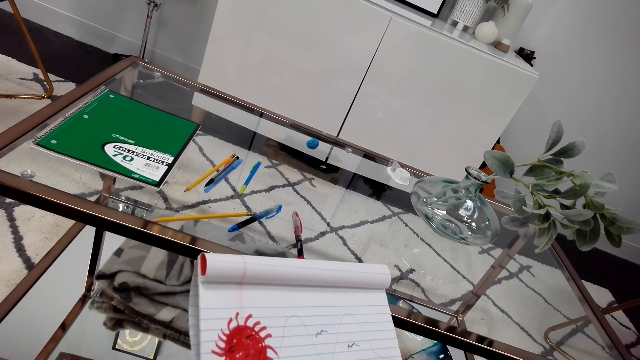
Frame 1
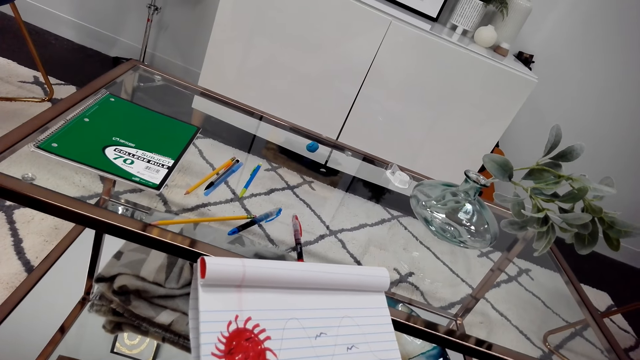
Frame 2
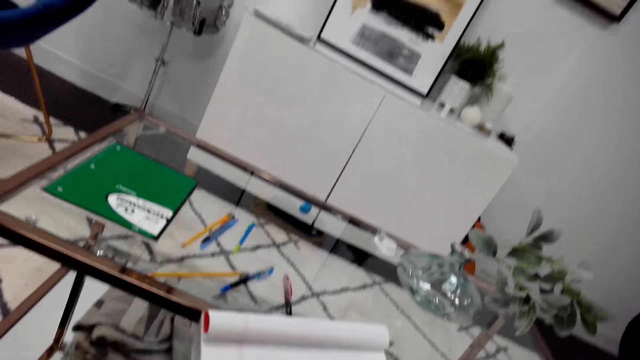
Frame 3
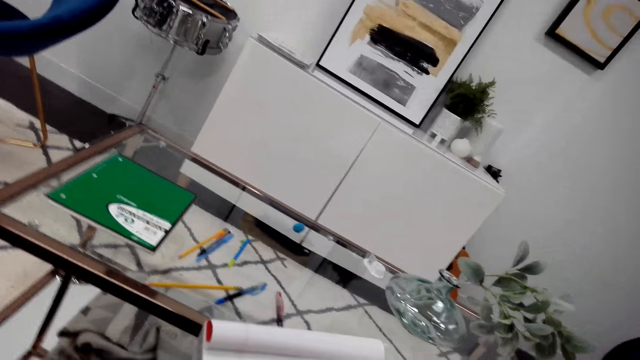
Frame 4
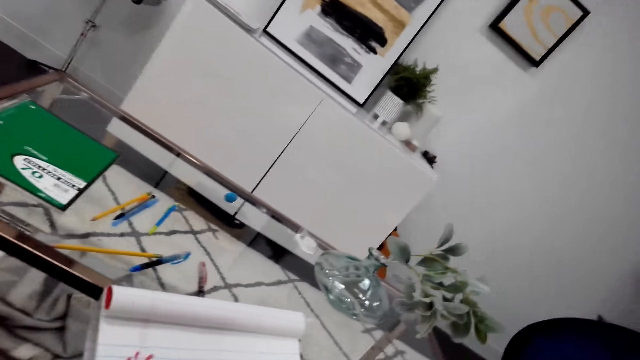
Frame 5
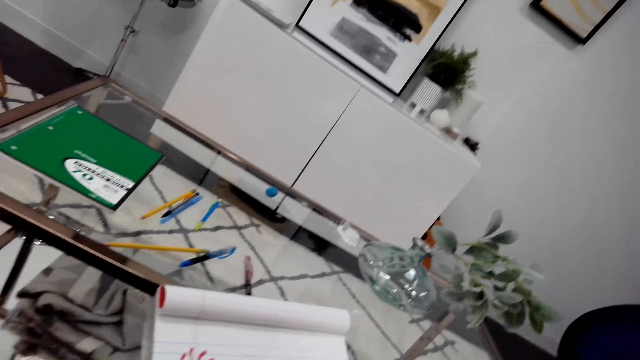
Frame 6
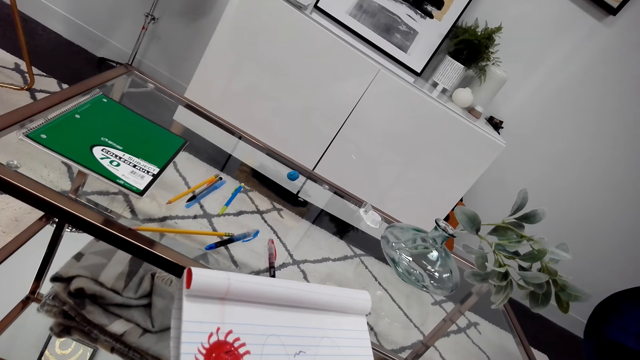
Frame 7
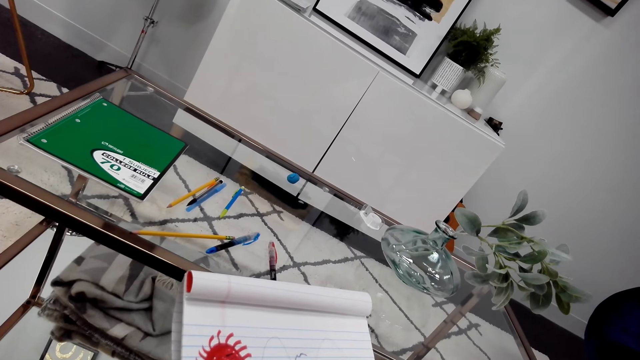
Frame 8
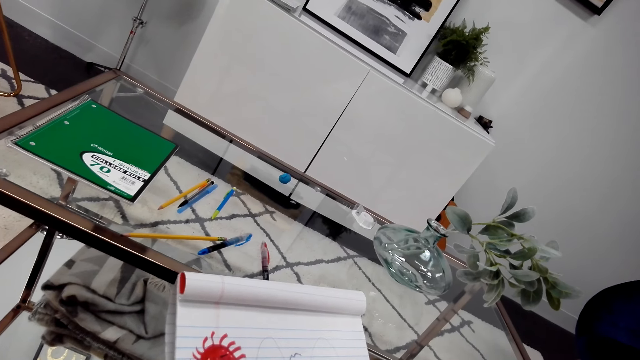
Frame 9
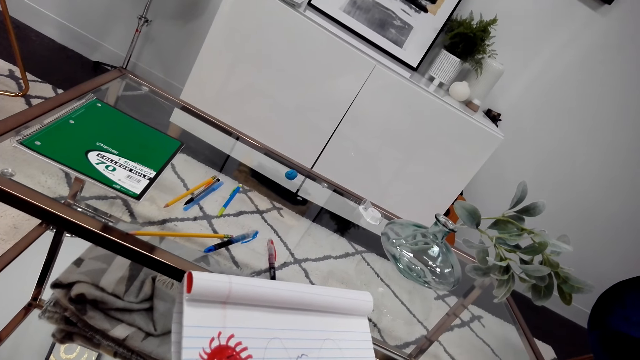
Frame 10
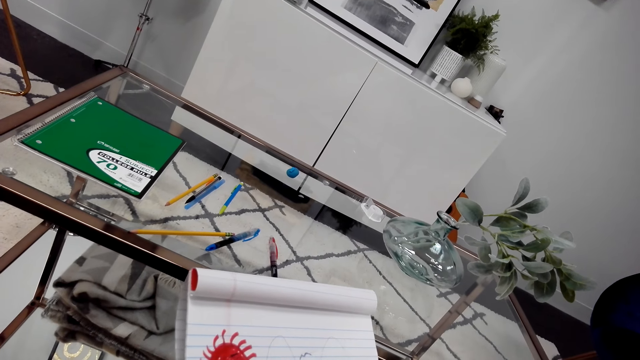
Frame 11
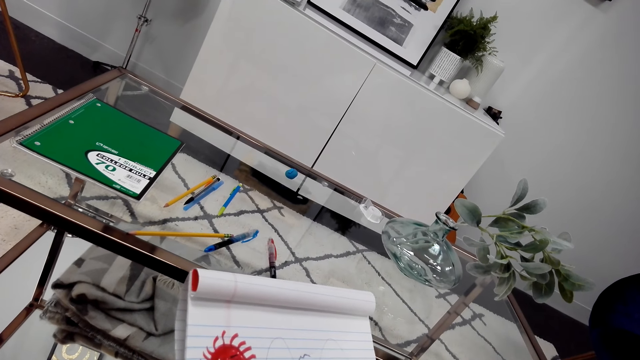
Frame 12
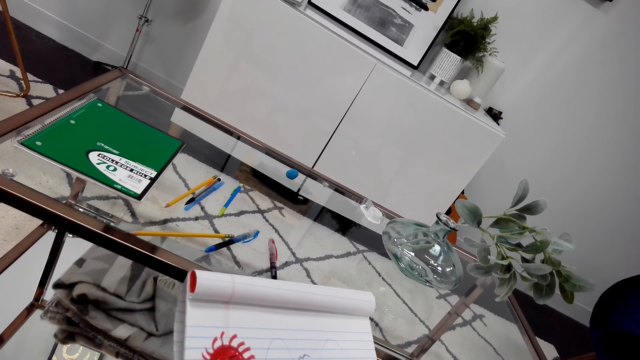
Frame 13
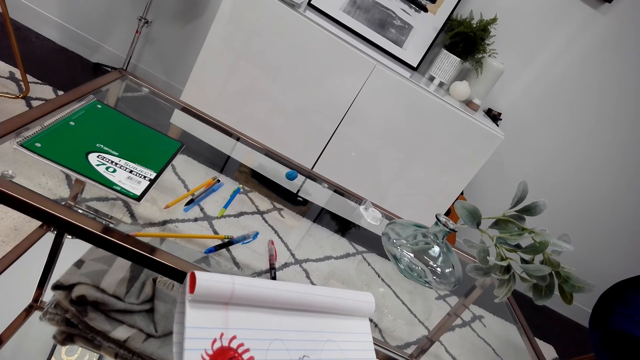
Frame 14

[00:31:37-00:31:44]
The camera wearer looks around.

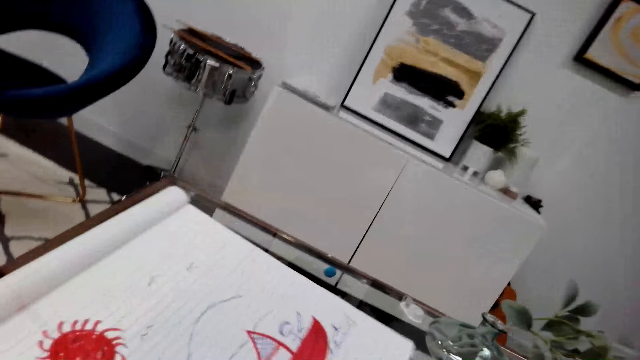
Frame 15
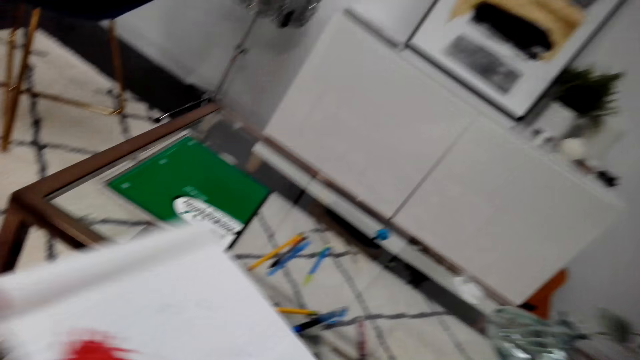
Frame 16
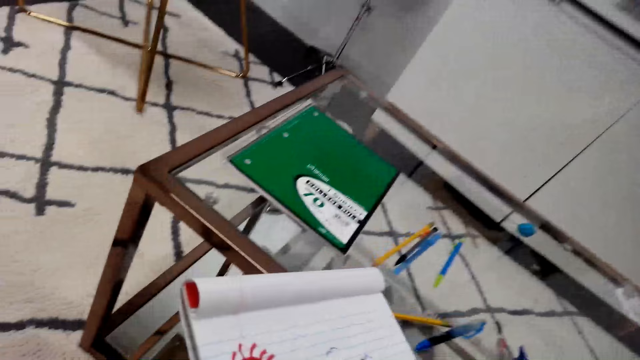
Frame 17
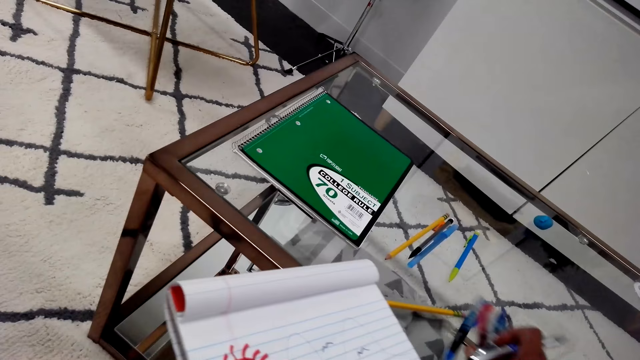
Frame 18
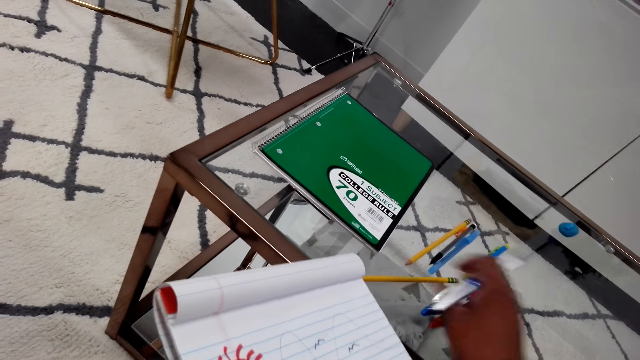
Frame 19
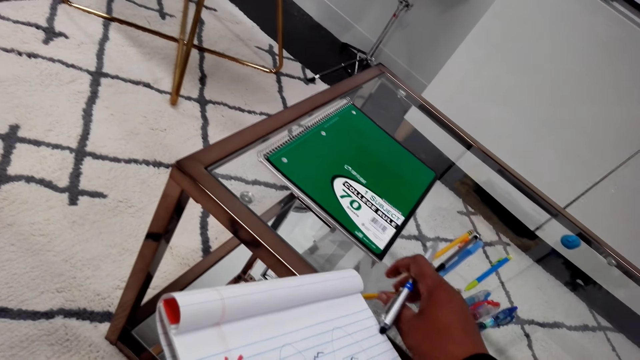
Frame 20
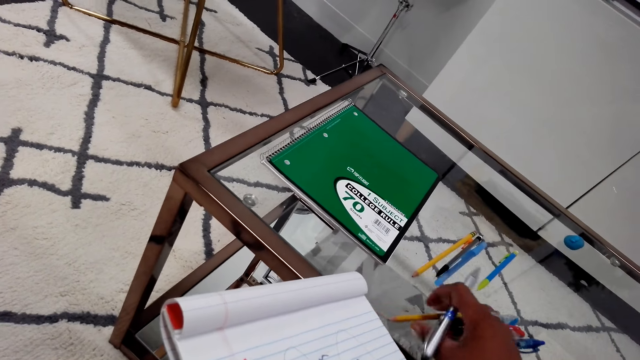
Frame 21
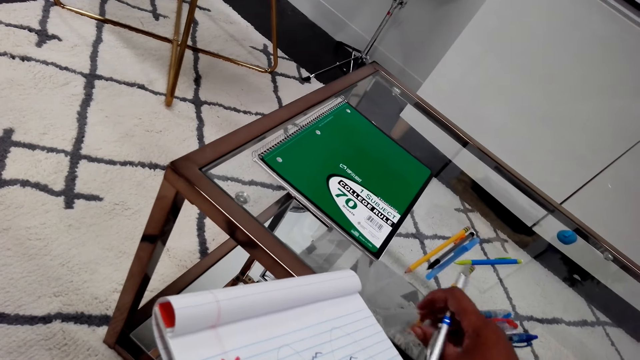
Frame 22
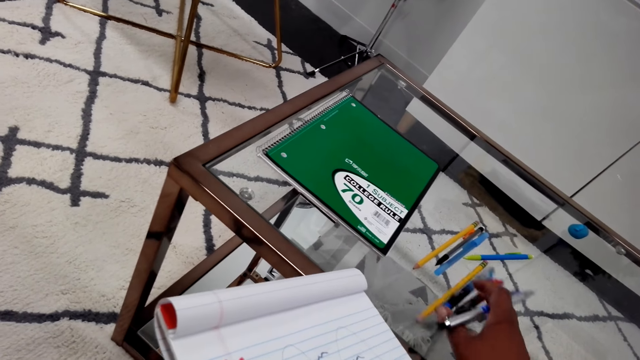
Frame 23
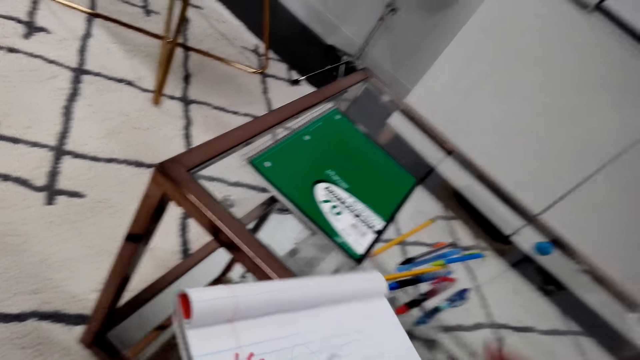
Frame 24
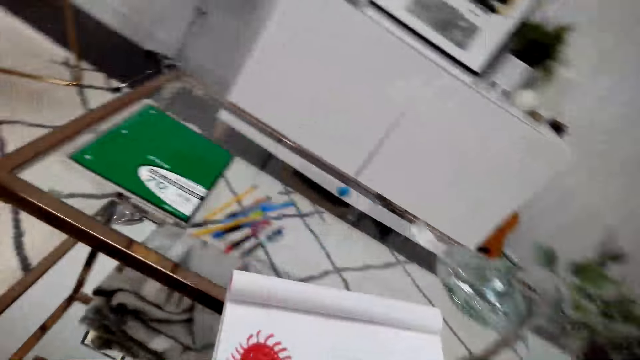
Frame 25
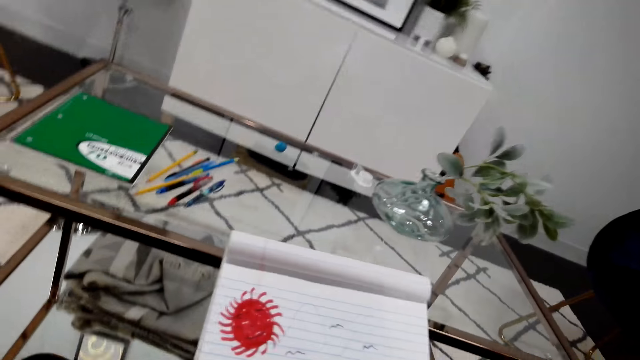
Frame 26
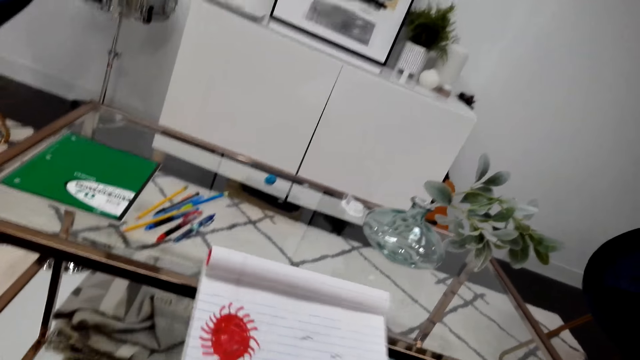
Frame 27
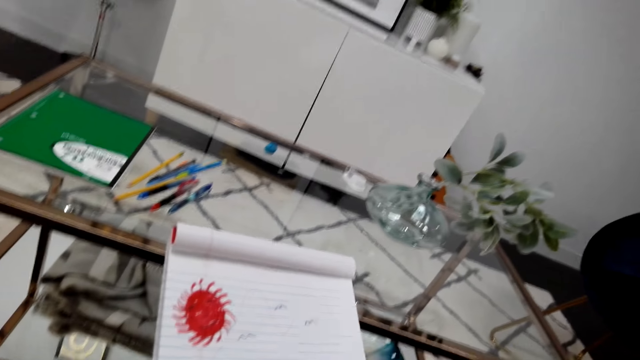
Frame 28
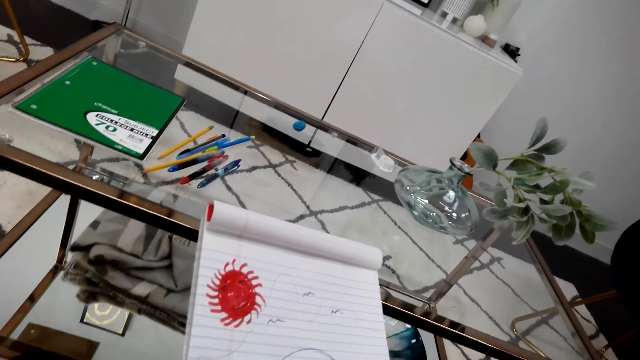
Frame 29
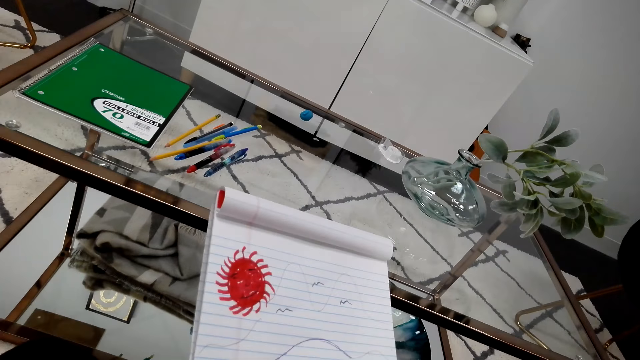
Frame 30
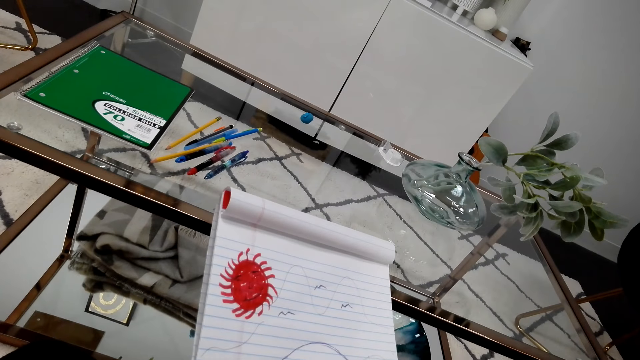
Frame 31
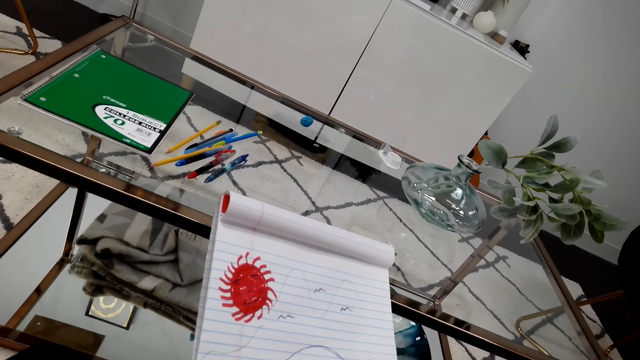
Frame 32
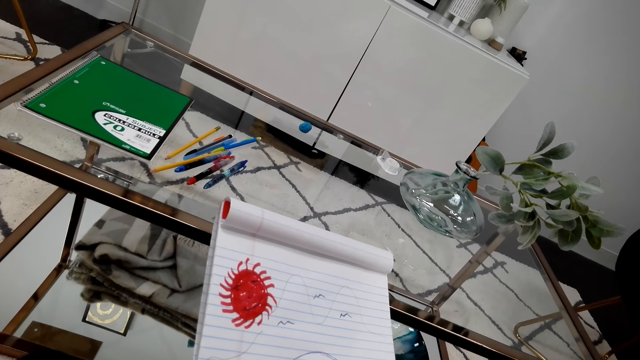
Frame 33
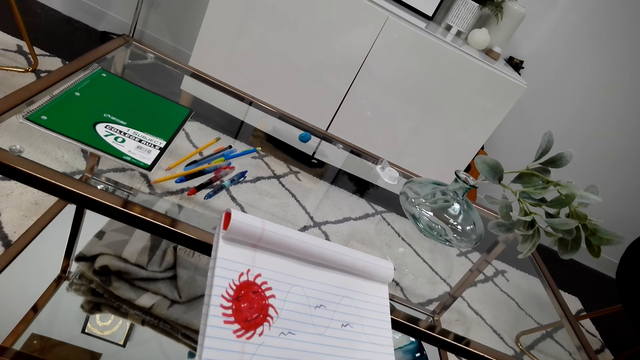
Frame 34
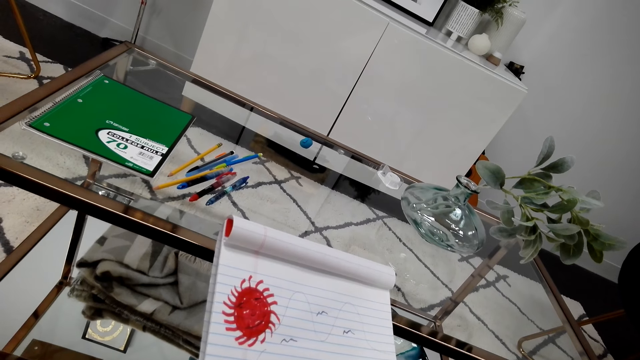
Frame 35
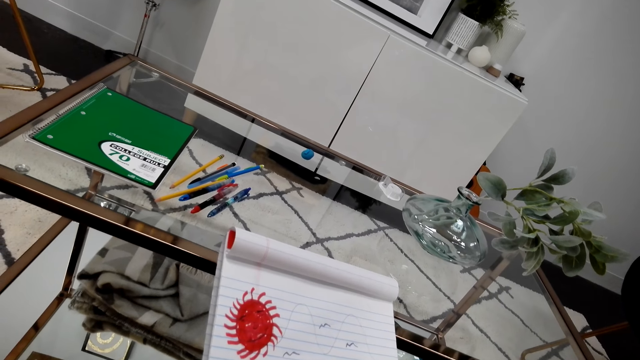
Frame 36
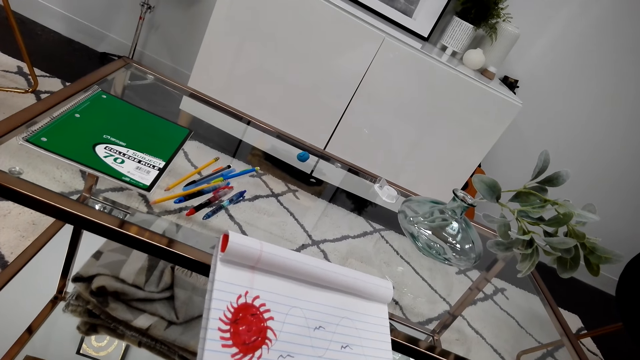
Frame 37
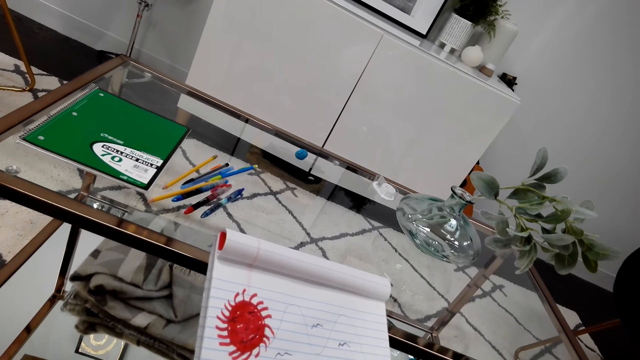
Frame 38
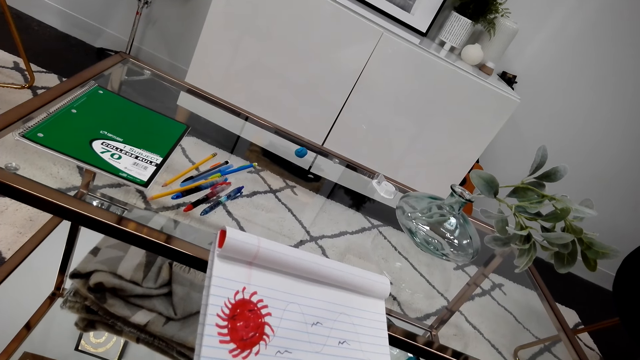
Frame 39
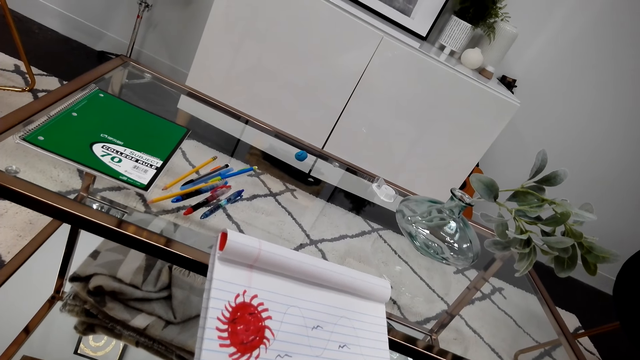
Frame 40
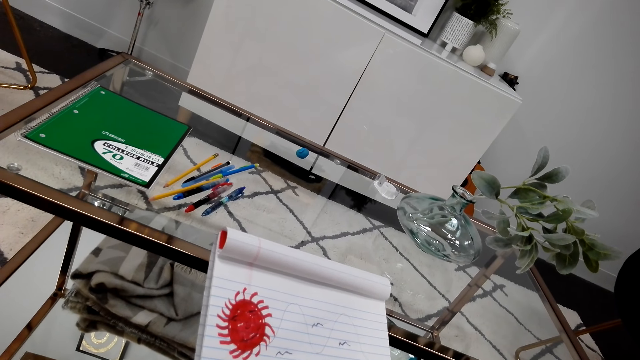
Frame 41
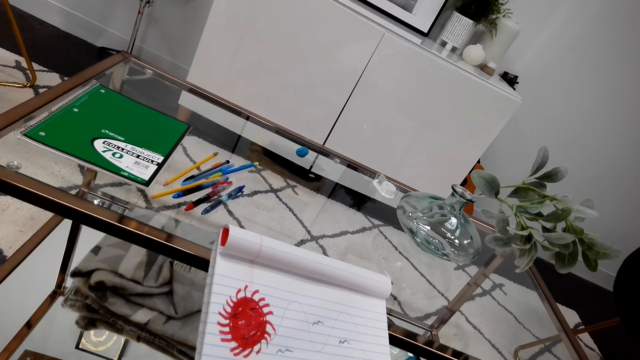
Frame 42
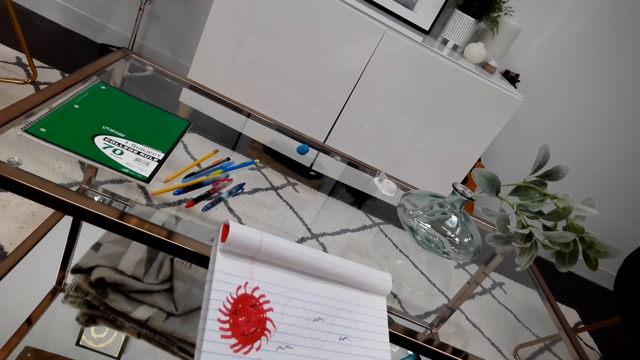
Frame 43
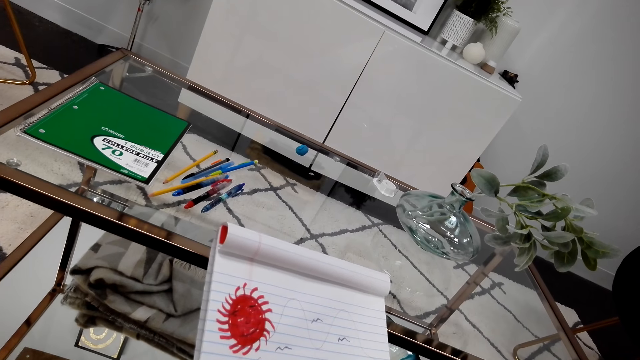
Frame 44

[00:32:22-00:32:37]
The camera wearer touches pens on the shelf. They pick up an ink pen. They draw on an A4 watercolor book art. They dialogue with a person. They draw on the A4 watercolor book art. They dialogue with the person.
